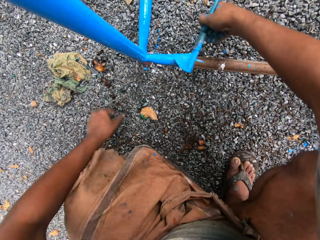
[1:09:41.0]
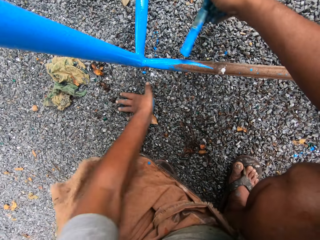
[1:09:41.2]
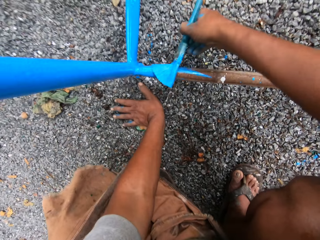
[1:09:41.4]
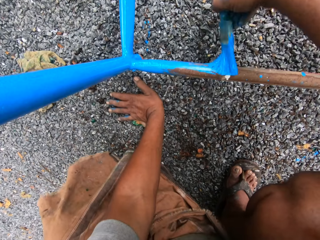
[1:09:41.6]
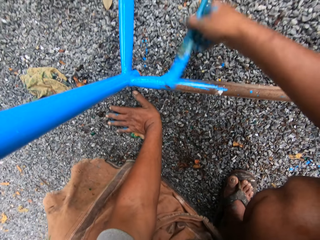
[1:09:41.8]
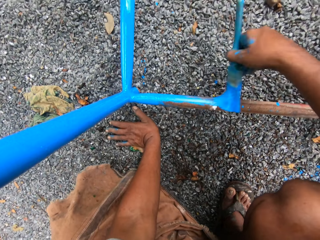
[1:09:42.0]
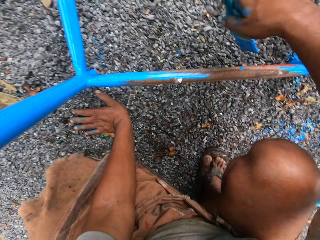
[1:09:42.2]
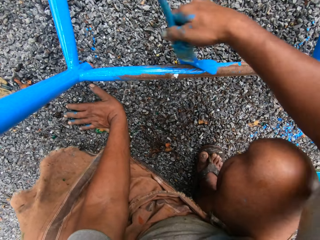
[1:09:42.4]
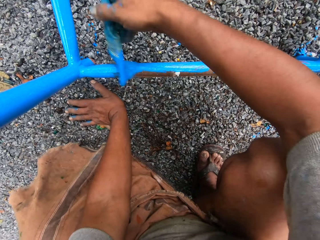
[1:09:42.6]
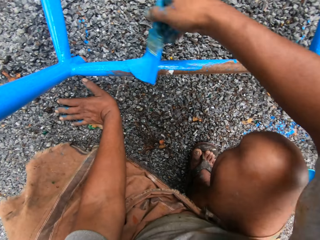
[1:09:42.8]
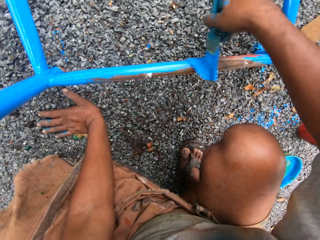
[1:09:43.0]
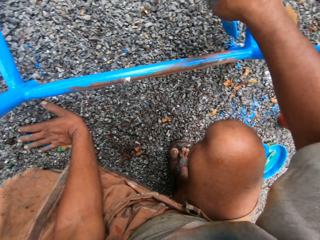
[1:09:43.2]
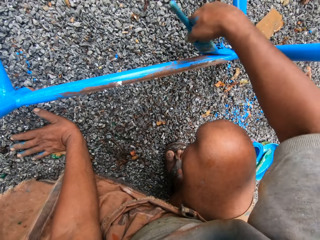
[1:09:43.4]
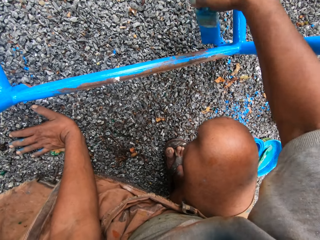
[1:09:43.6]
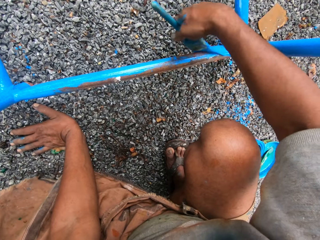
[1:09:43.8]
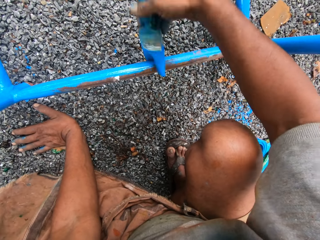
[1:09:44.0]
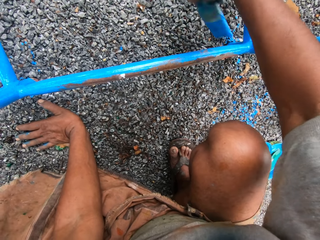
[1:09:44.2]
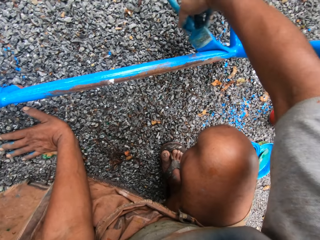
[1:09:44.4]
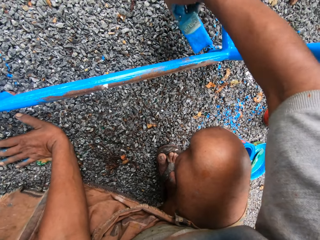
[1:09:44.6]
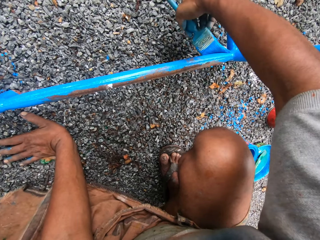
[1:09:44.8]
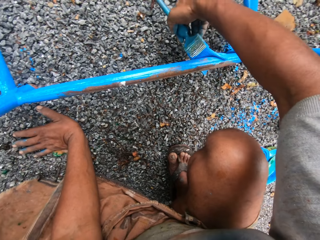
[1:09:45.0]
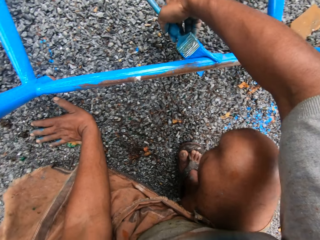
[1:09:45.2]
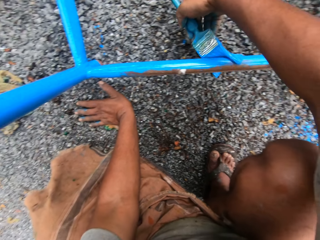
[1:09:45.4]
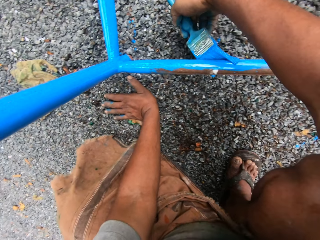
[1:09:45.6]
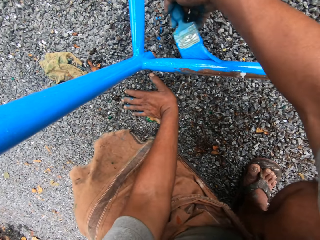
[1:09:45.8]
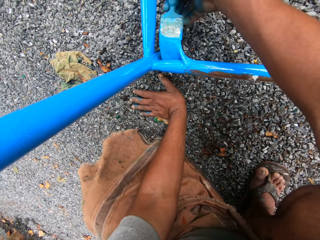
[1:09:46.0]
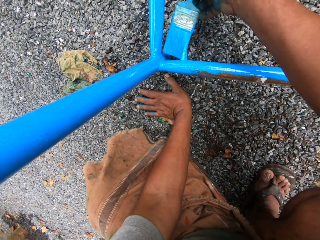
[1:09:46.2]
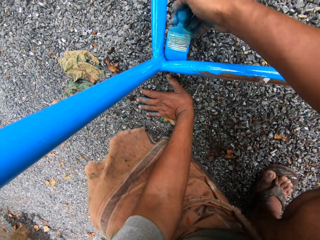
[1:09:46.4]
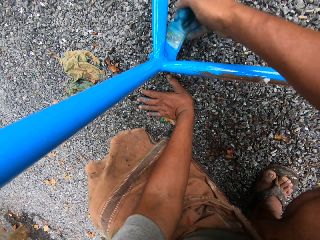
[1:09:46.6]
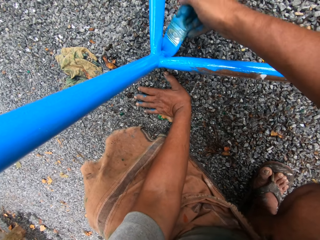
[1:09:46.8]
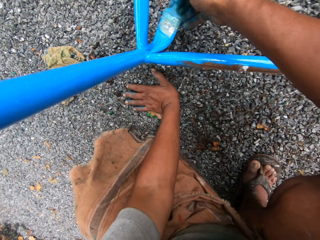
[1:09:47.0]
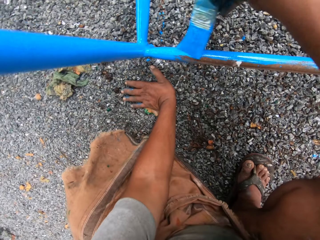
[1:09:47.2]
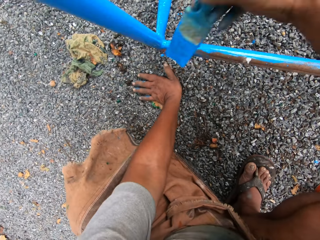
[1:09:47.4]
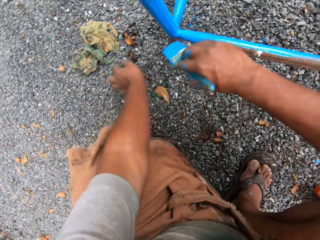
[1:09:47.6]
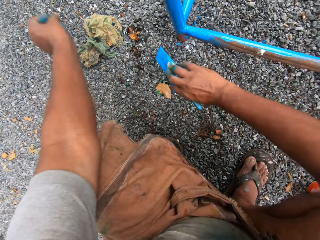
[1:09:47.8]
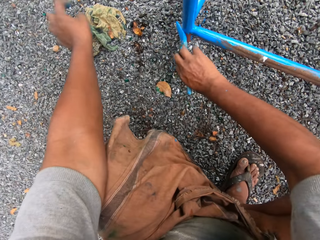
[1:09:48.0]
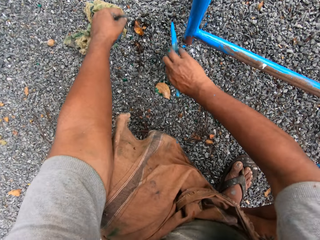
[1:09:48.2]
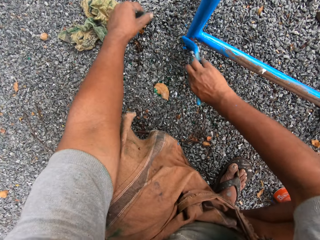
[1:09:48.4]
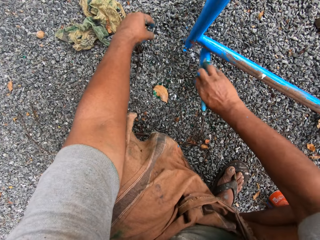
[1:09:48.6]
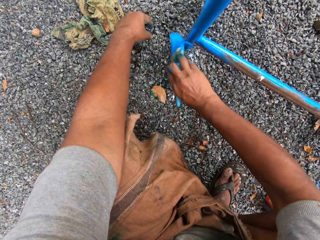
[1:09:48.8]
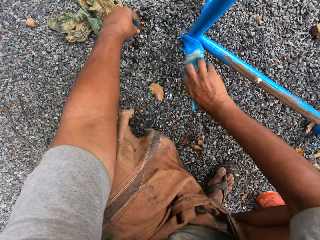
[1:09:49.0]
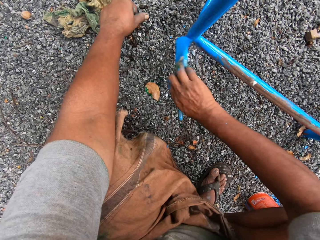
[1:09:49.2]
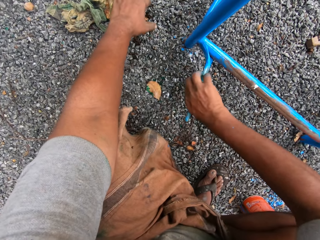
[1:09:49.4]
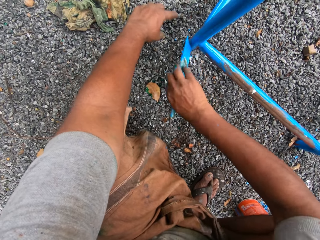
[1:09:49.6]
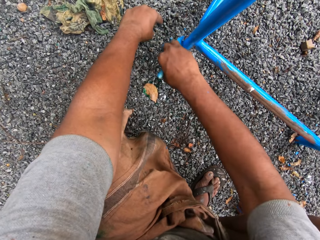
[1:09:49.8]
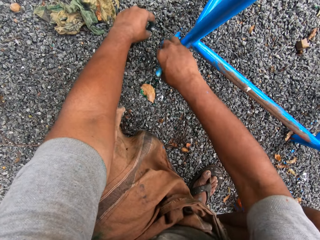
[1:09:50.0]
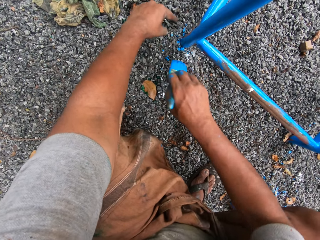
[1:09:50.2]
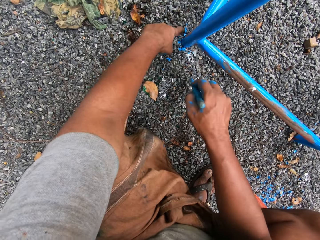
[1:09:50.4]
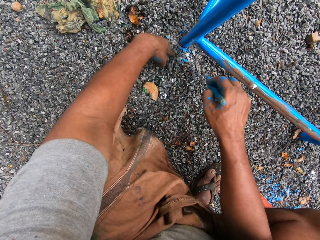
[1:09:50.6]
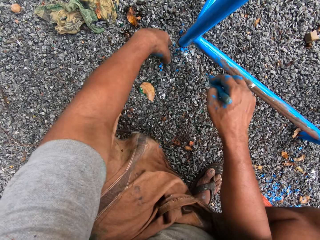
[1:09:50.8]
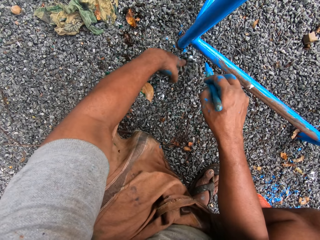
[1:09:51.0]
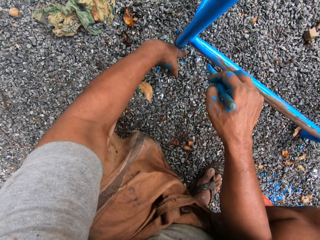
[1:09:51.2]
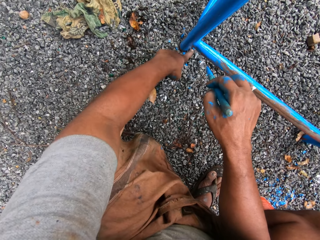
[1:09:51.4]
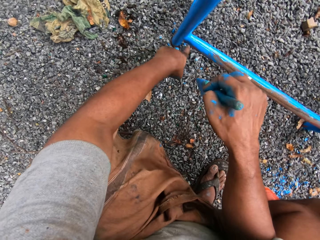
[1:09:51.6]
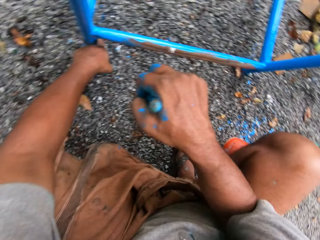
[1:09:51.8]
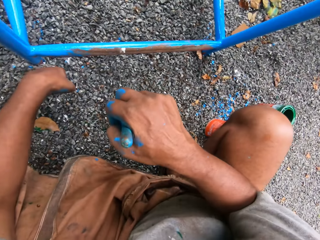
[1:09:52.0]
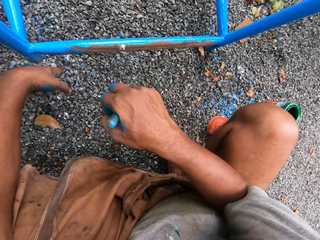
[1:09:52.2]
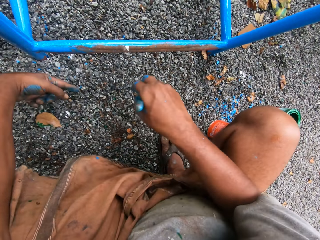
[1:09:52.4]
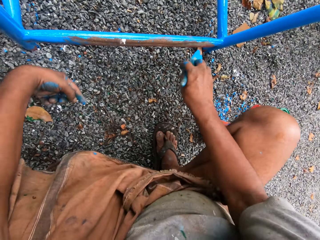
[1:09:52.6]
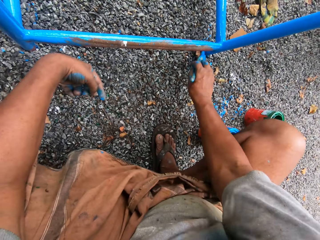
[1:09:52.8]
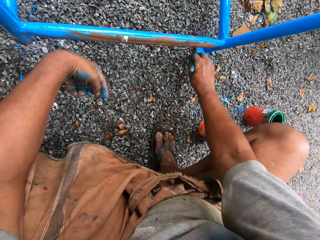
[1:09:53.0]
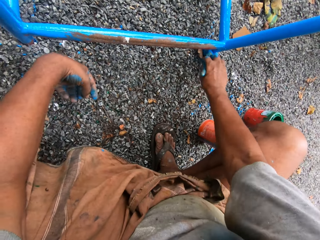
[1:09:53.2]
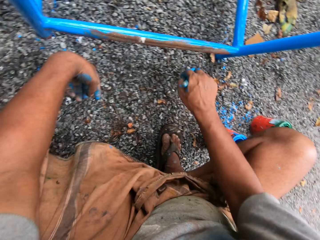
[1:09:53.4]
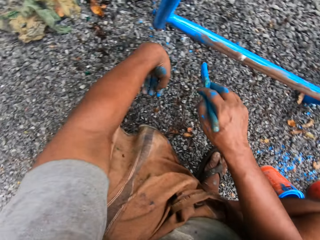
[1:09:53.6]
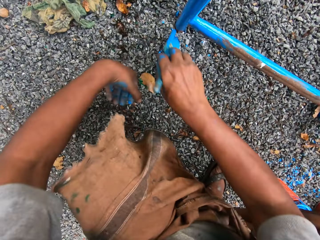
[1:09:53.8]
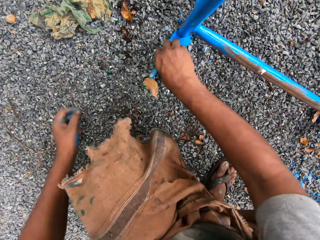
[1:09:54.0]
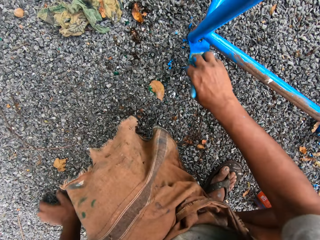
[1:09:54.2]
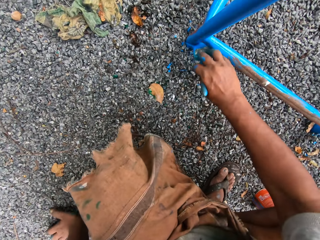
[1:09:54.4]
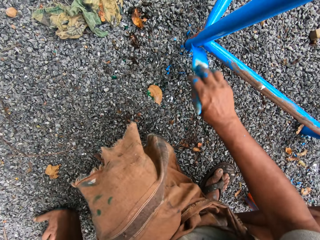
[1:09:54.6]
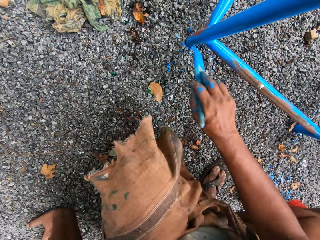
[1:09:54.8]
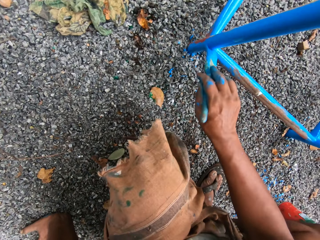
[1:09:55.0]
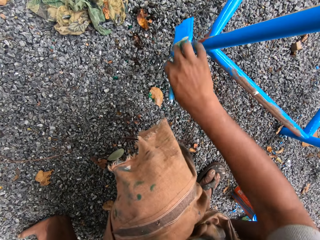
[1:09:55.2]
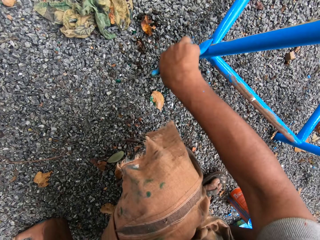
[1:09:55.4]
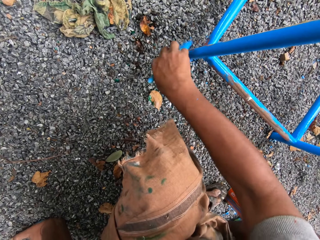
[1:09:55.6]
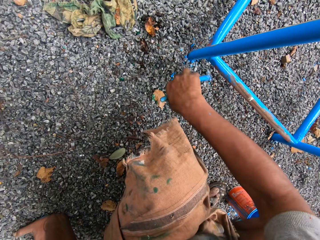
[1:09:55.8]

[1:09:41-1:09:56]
The camera wearer puts his right hand on the ground. He puts his left hand on the ground. He paints the stand with the paint brush. He moves his left hand from the ground. He paints the metal stand with the paint brush. He spreads the sand on the ground with the left hand. He scrapes dirt from a foot of the stand with his left hand. He paints the metal stand with the paint brush.

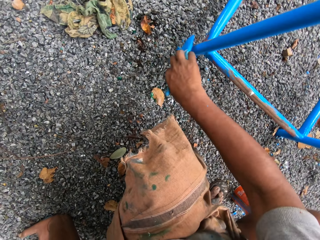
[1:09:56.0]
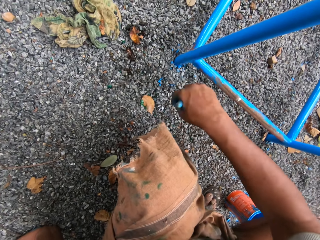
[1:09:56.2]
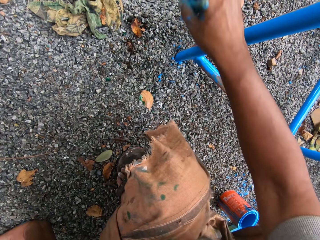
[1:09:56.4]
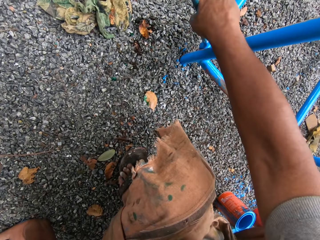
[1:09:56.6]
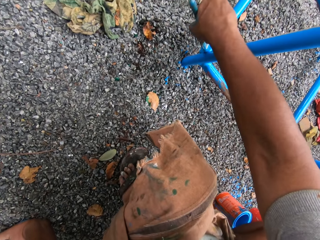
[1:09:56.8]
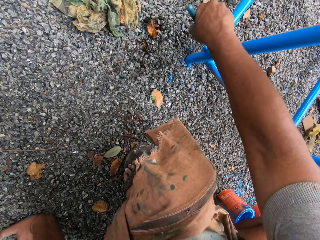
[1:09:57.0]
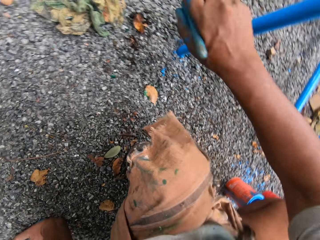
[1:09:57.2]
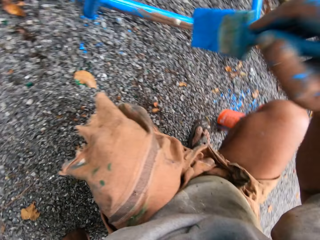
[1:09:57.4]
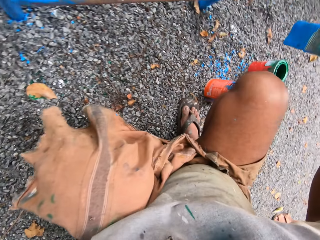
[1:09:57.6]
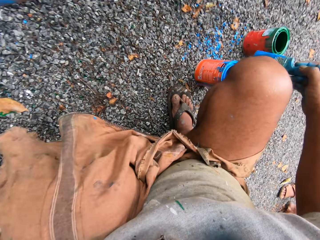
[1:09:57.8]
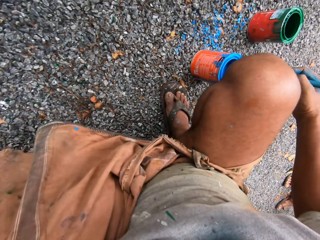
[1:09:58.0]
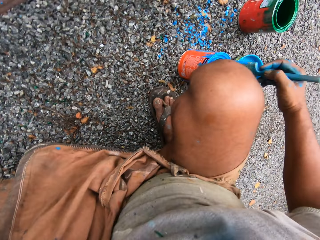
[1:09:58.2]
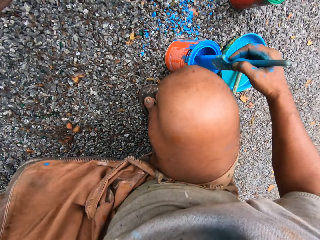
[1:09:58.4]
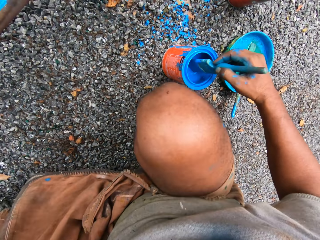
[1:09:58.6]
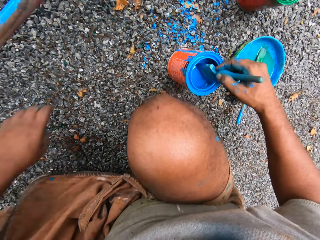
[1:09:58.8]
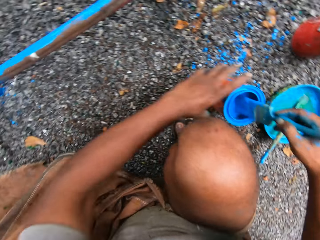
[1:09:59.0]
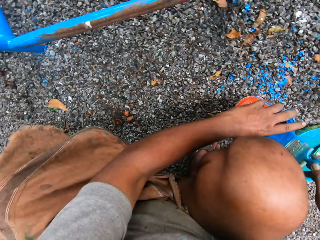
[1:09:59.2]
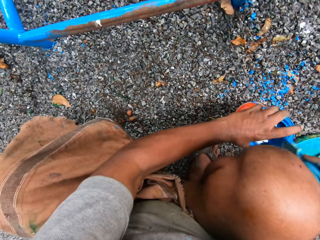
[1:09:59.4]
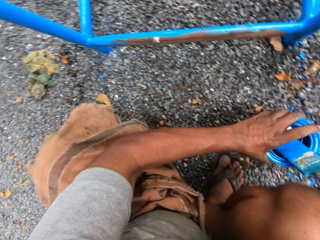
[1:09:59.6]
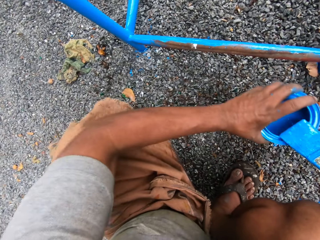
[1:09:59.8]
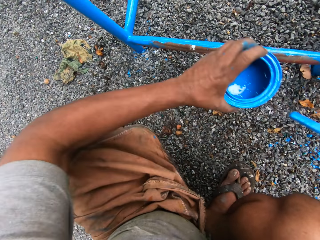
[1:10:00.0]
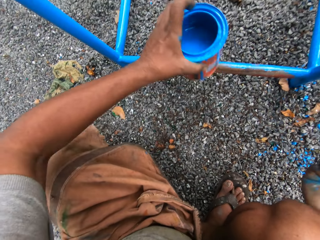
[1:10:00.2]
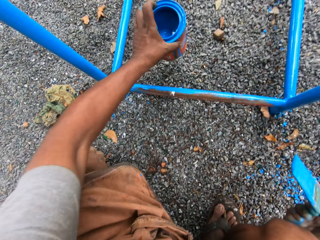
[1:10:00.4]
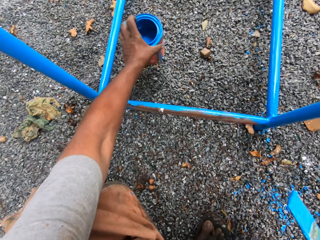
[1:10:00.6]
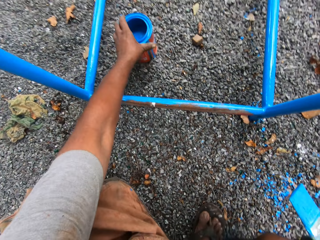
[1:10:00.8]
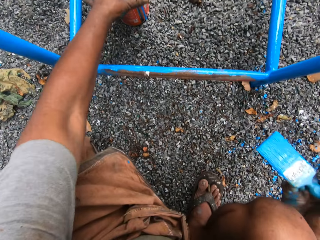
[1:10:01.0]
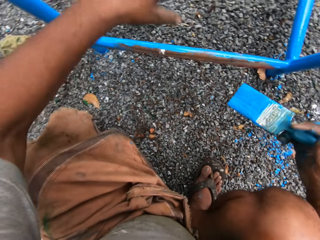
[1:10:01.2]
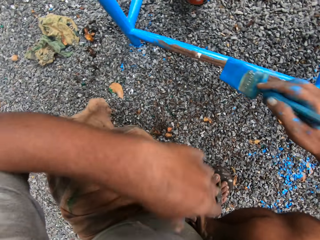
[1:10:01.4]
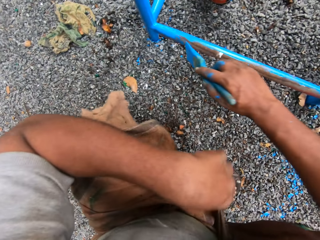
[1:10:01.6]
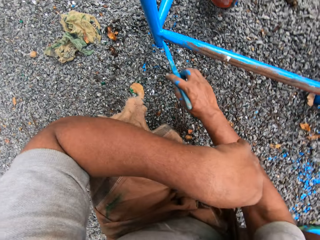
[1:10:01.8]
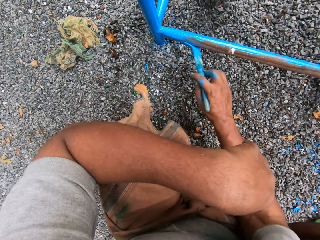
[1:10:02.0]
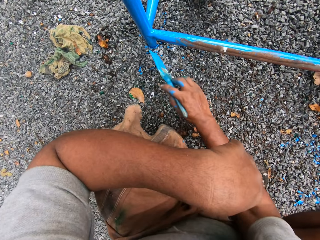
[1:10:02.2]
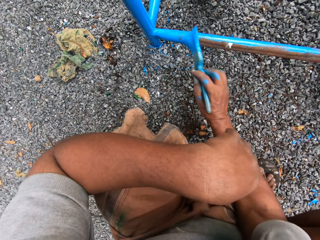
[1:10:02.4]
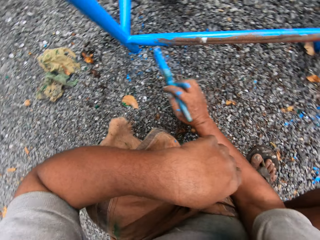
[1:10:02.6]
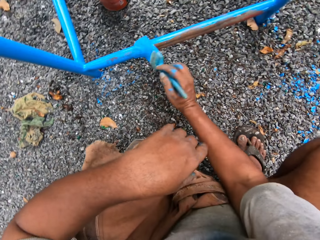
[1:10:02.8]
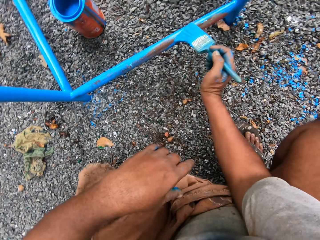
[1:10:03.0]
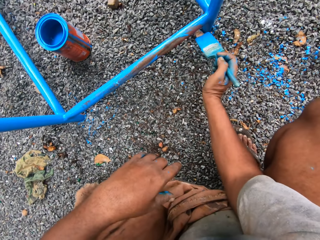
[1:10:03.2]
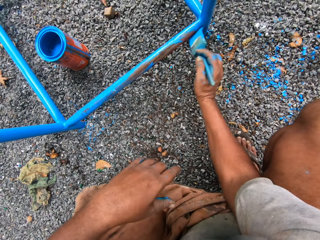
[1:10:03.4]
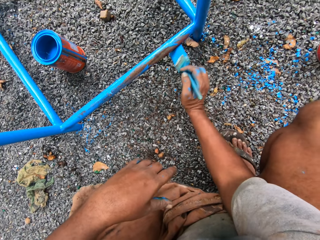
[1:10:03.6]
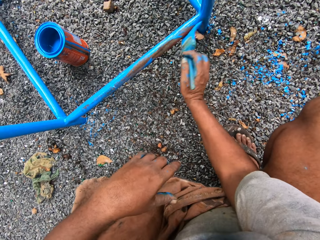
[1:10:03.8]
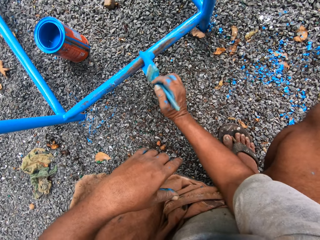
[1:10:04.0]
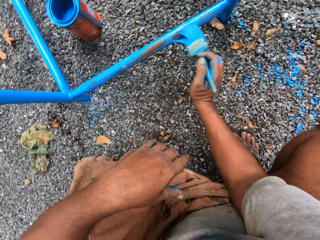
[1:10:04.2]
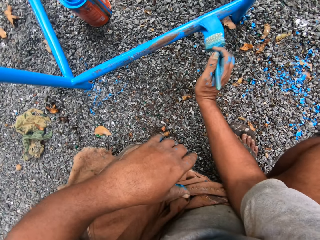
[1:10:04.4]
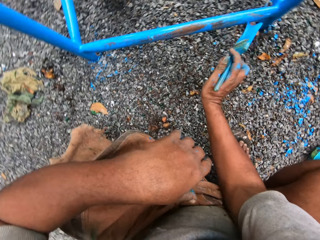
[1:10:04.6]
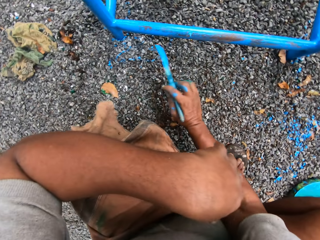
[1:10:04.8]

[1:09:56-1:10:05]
The camera wearer dips the paint brush in the paint can. He puts his left hand on the ground. He lifts the paint can with the left hand and carries the paint tin with his left hand to the middle of the four footed stand. He puts the paint can on the ground. He paints the metal stand with the paint brush.
